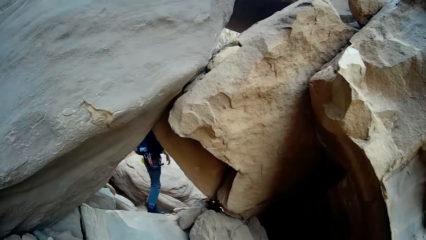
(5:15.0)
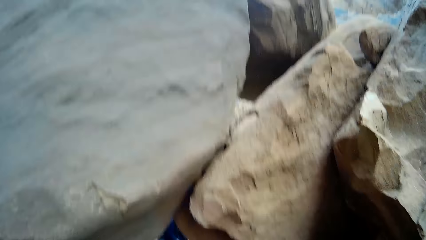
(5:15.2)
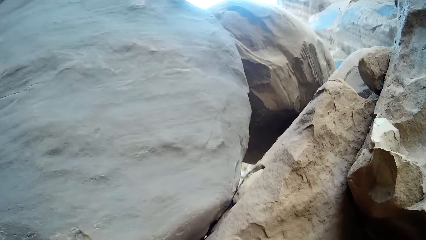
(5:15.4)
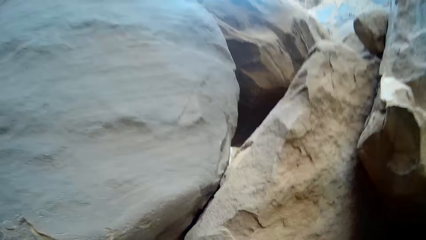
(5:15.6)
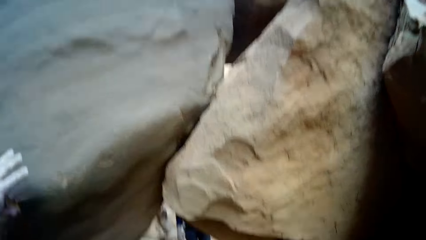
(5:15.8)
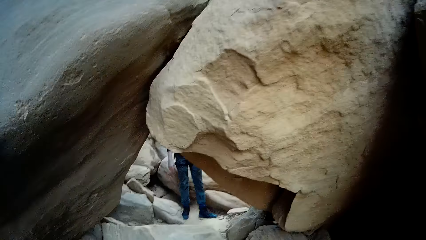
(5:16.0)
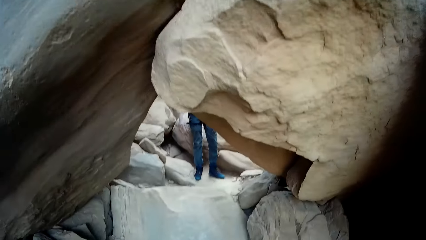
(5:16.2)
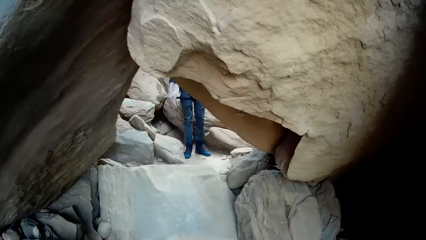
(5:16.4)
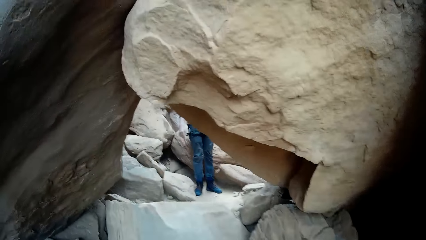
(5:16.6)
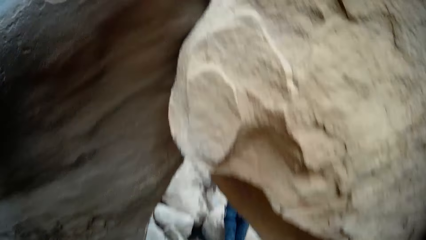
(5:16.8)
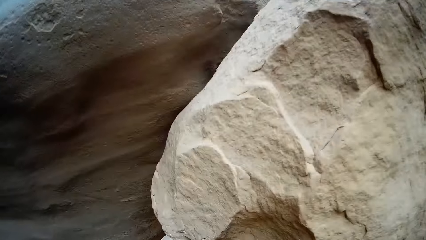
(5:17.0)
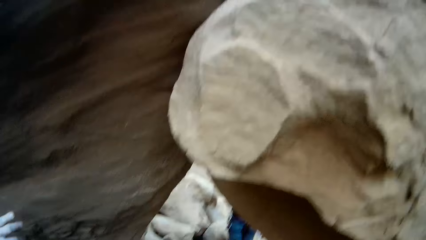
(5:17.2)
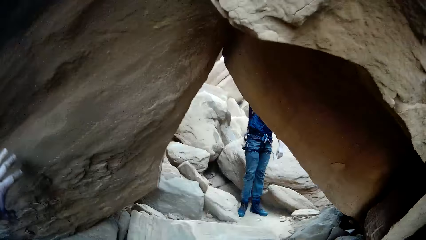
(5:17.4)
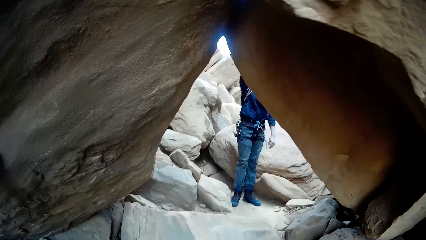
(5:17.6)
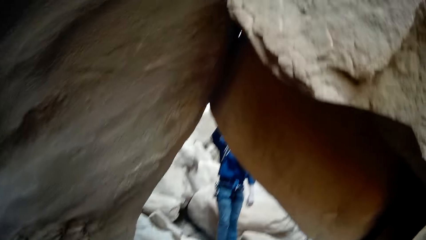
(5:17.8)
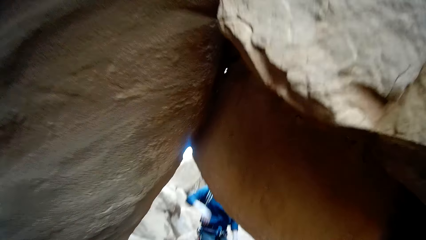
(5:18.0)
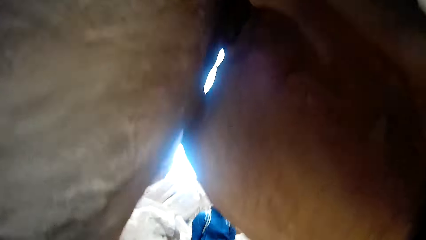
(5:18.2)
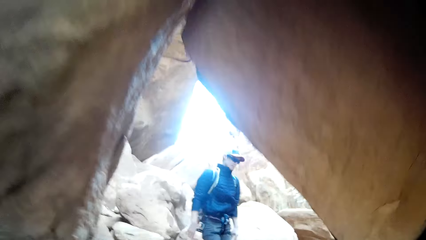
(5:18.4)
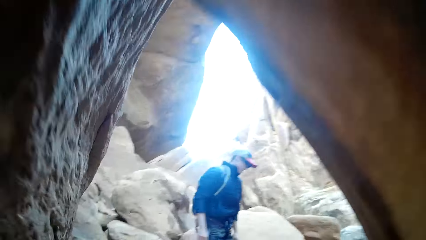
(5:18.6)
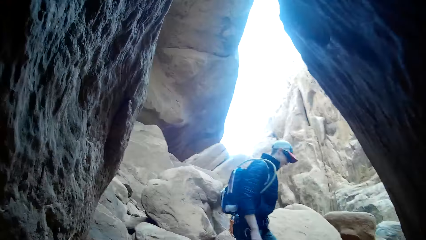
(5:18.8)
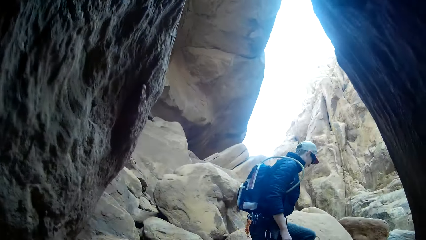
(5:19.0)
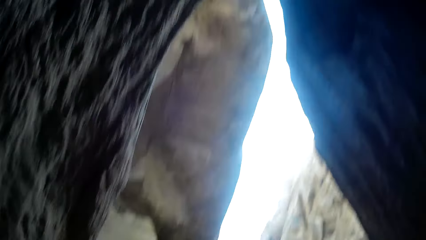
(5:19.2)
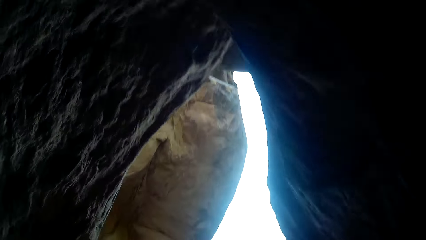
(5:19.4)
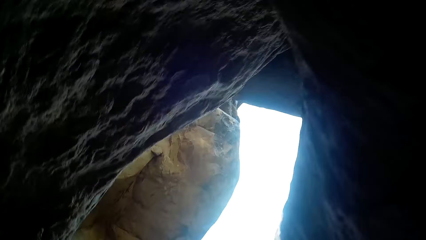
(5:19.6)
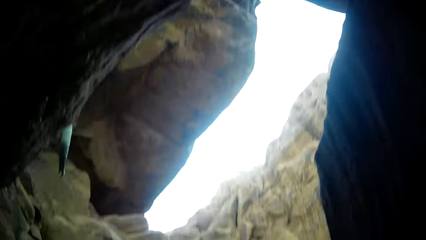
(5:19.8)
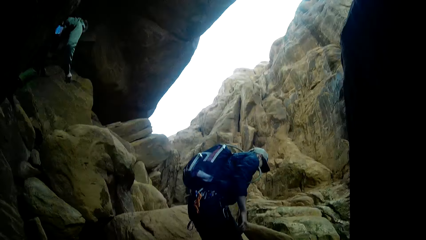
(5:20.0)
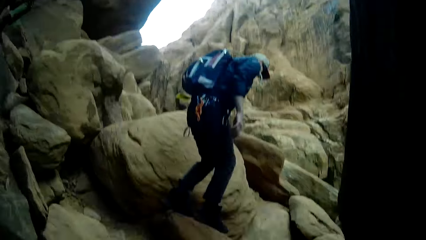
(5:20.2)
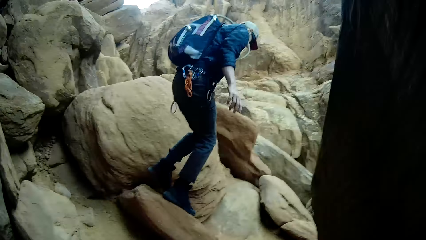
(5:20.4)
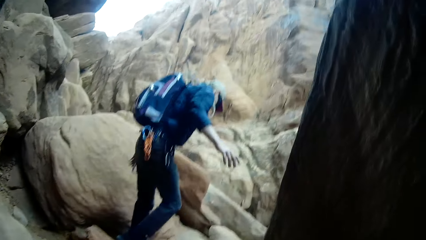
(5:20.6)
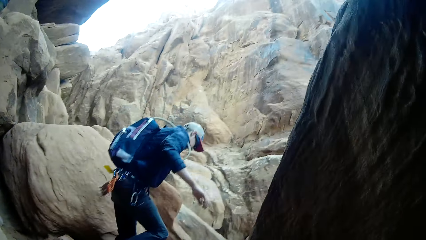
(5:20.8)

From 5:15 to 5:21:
The man waits for the camera wearer. The camera wearer passes beneath the heap of stones.

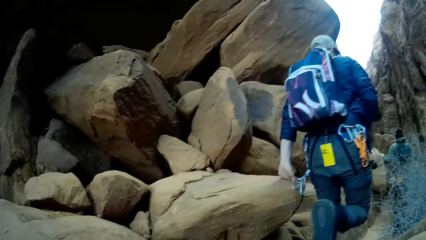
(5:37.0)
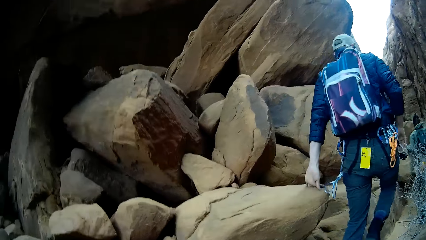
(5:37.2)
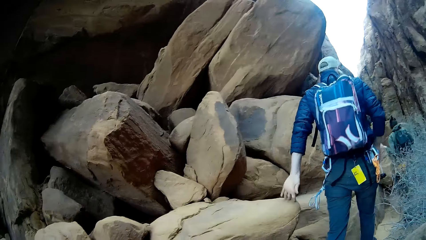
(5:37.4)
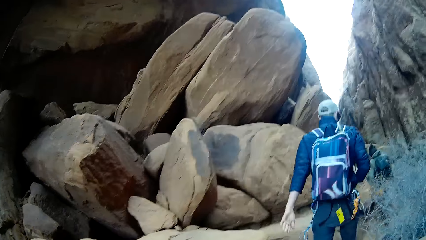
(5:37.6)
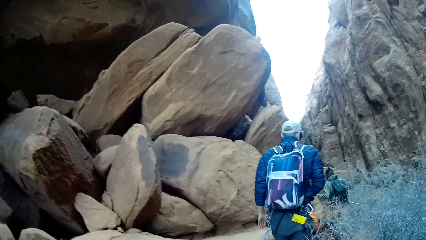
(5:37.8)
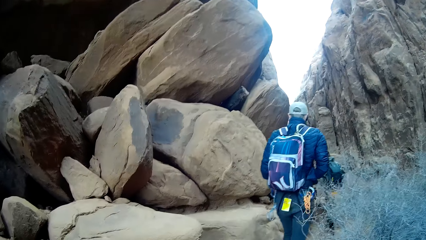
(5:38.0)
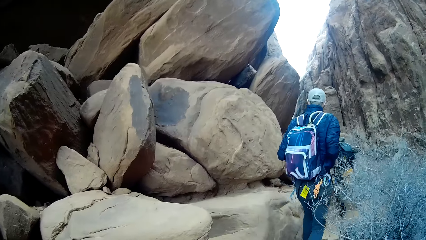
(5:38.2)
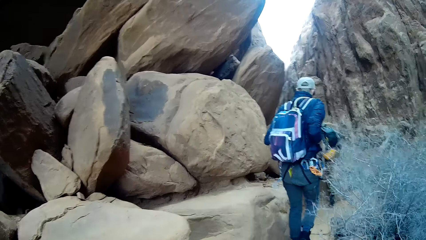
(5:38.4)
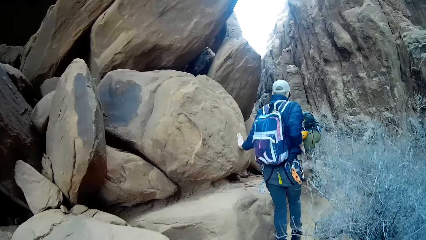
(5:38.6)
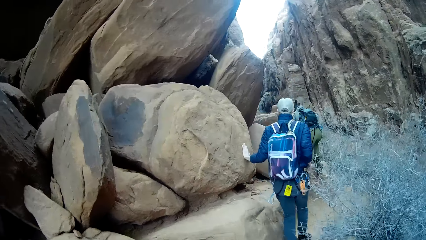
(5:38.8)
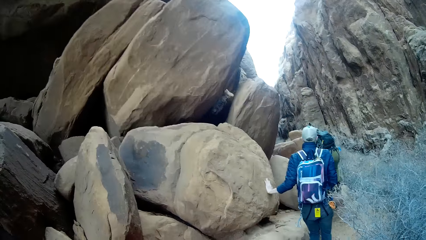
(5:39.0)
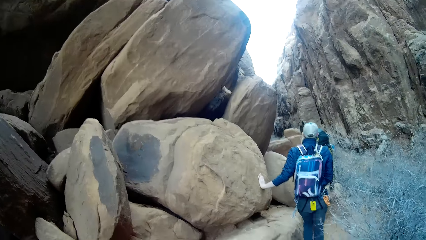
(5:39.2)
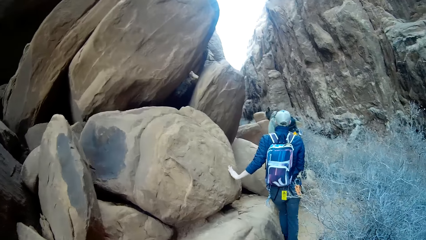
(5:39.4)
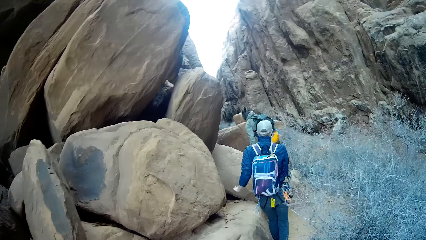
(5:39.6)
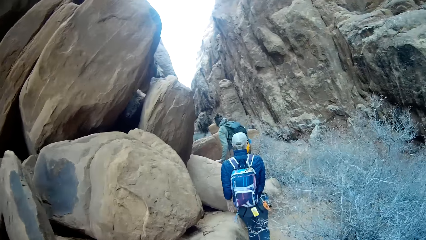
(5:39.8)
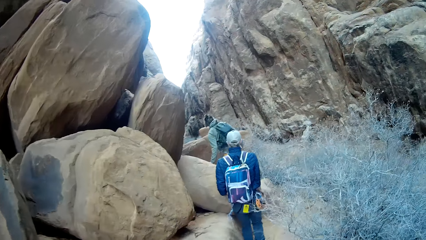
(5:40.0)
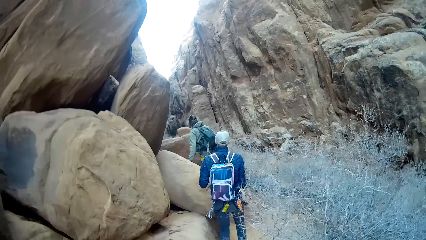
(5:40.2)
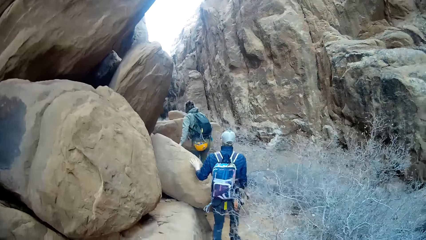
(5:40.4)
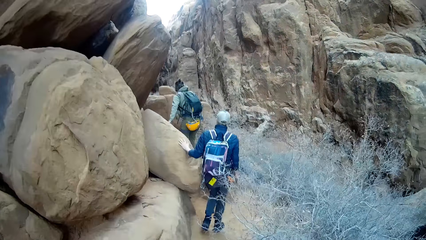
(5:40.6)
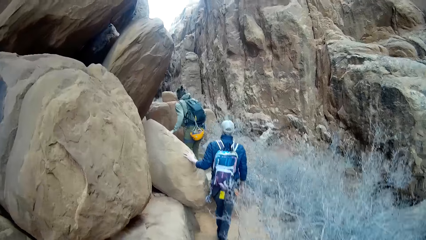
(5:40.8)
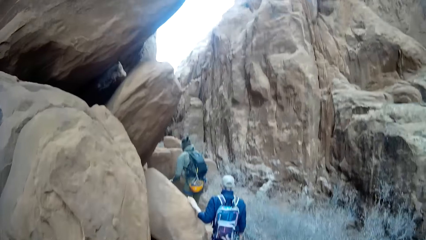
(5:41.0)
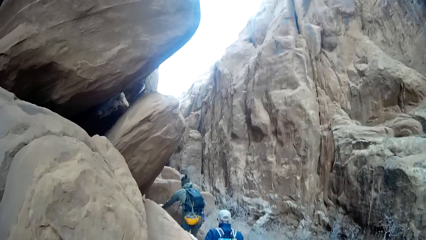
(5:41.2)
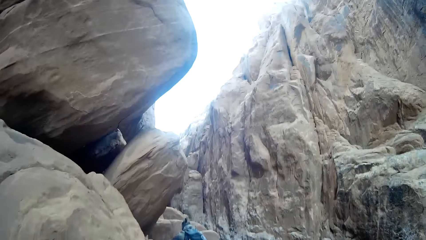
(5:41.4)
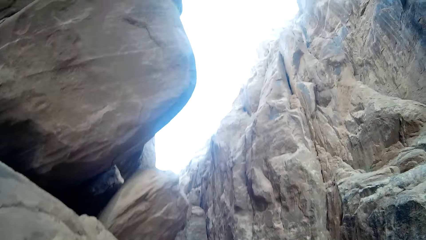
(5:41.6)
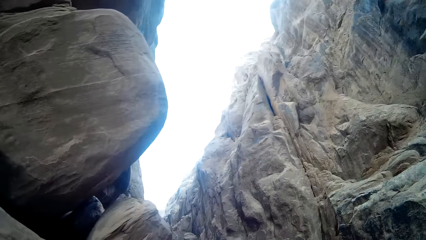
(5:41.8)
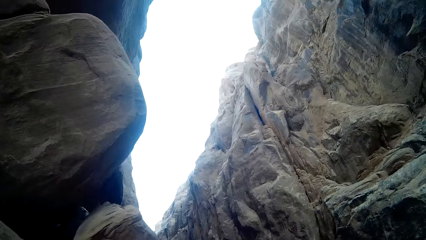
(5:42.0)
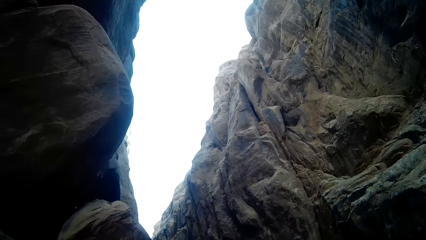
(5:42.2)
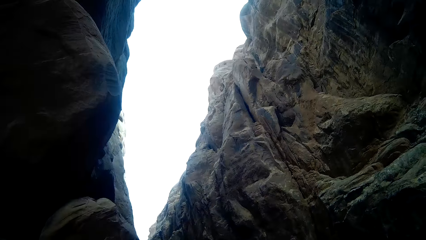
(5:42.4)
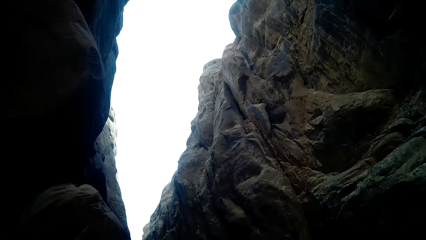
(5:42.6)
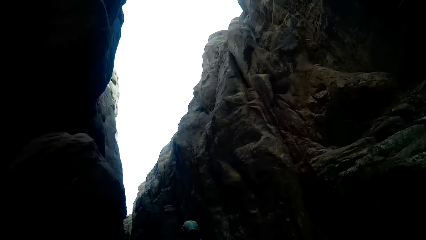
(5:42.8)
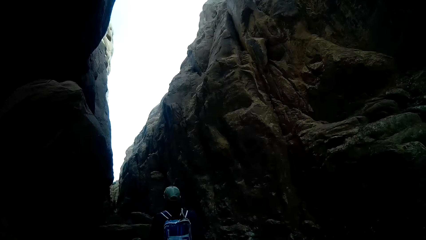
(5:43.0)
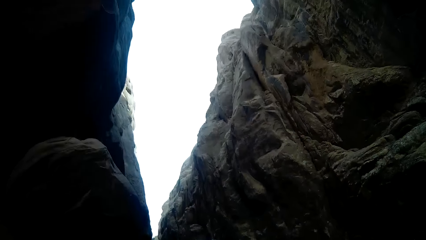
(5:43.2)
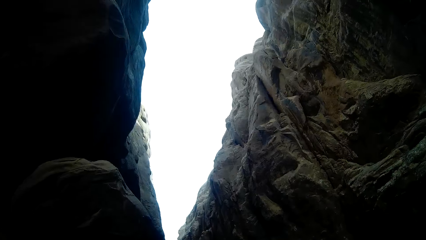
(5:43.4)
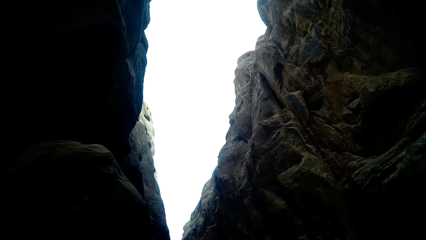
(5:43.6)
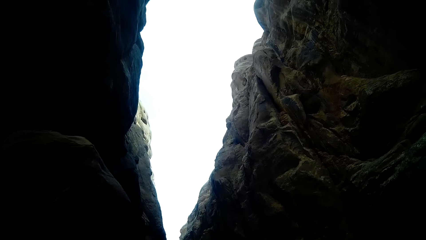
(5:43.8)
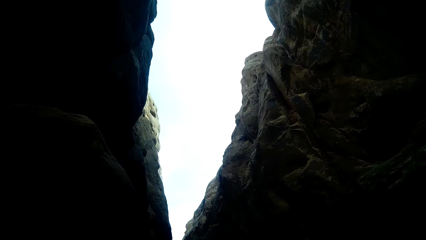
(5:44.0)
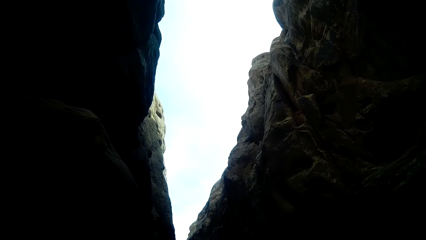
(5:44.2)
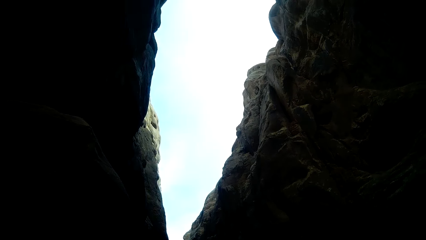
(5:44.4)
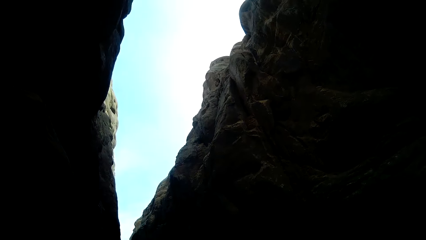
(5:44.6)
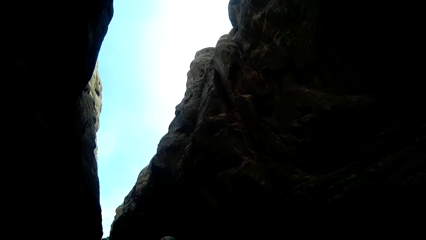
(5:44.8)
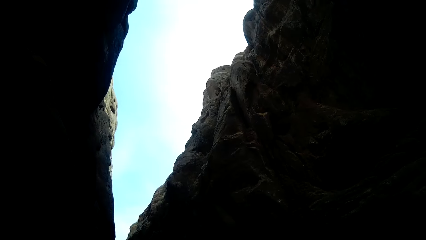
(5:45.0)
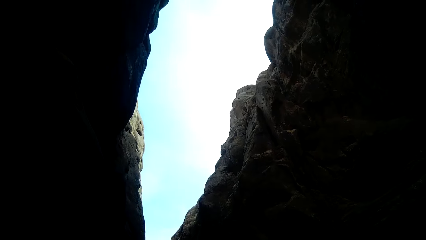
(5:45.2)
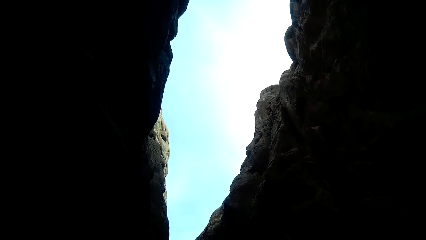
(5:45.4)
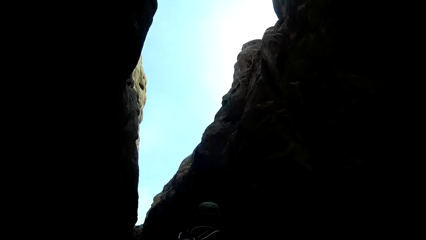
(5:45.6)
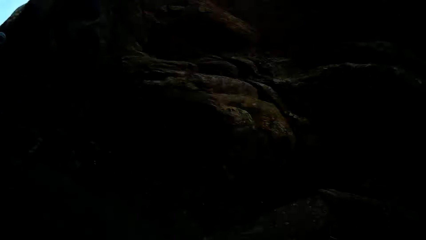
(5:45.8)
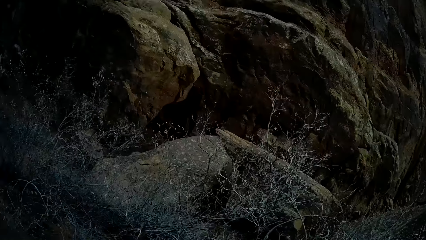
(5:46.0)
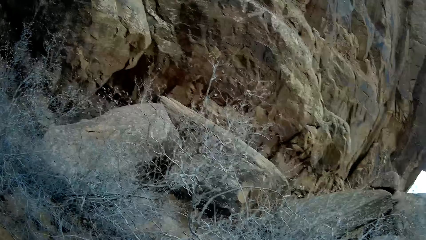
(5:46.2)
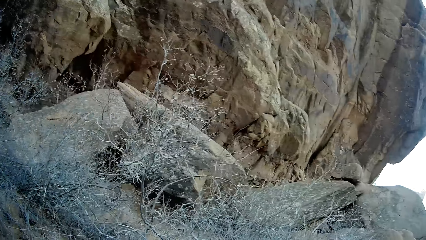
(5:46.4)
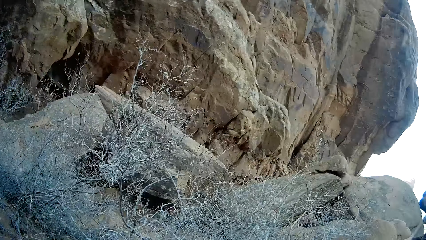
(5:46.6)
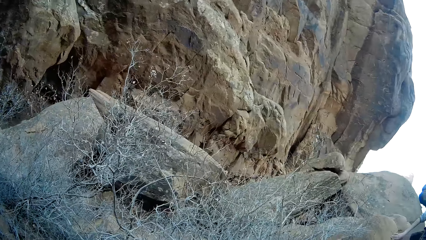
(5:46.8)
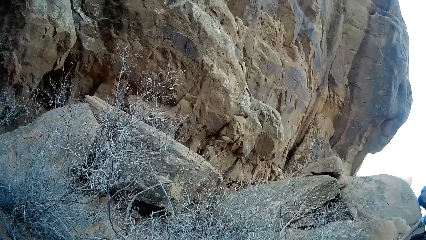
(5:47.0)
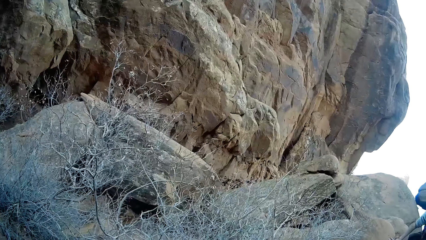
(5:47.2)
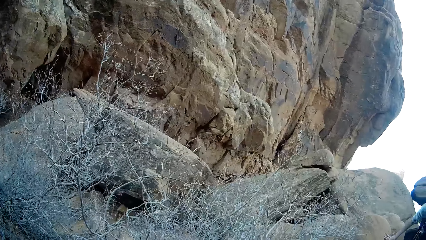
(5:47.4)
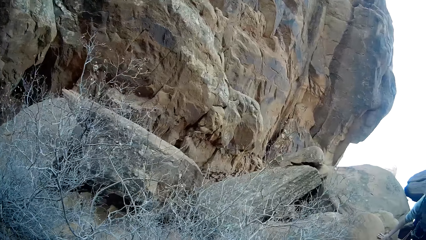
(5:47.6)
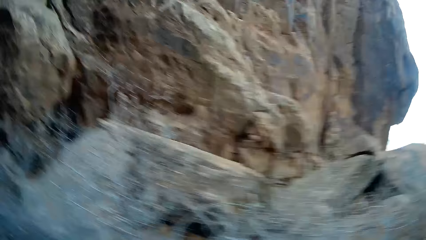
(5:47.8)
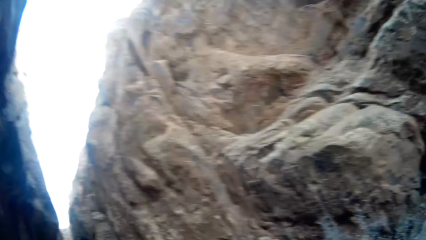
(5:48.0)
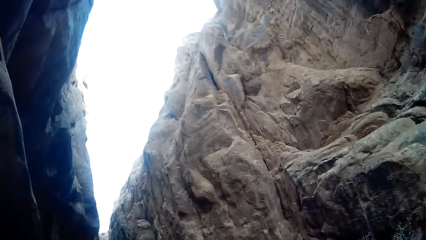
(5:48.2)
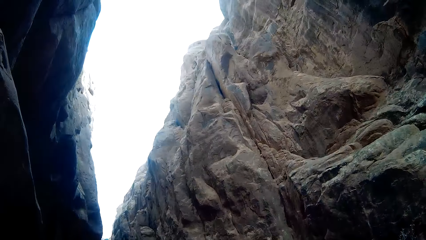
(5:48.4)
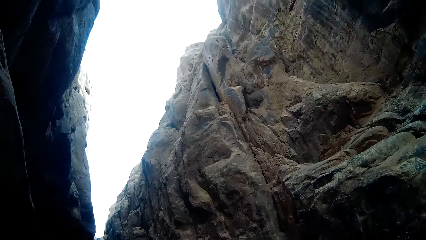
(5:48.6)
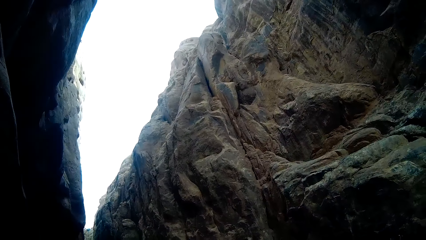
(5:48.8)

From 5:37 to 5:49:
The camera wearer walks on the mountain with the man and the other man.
